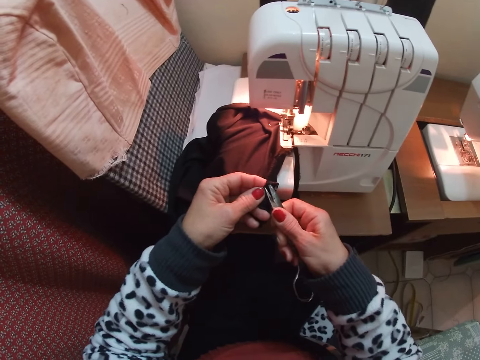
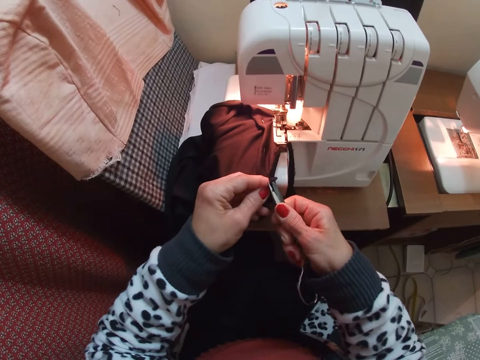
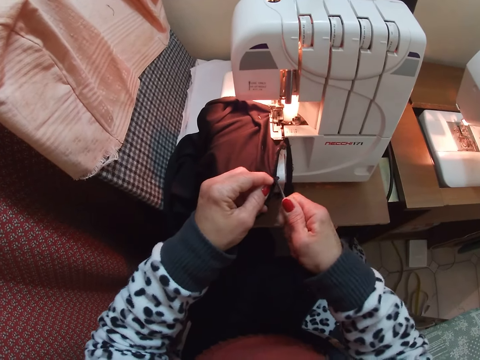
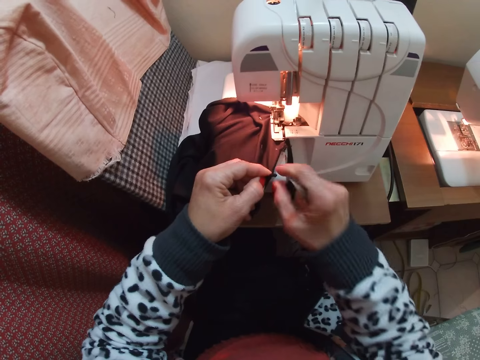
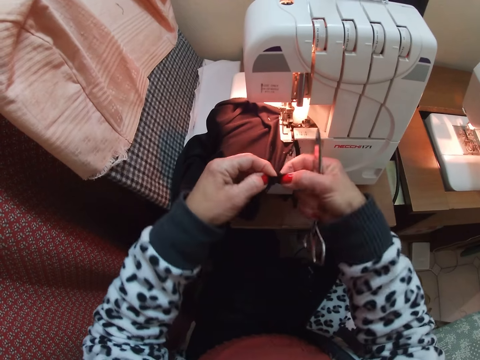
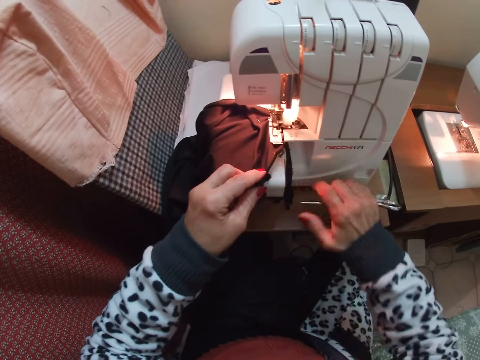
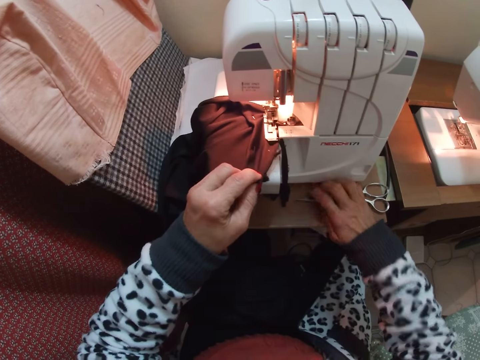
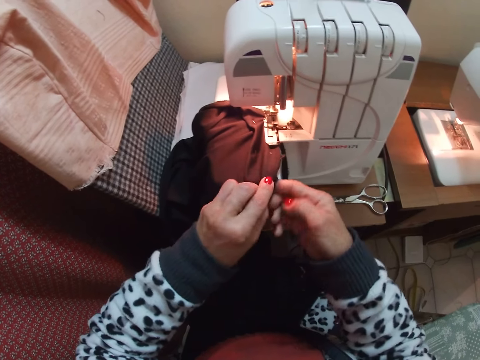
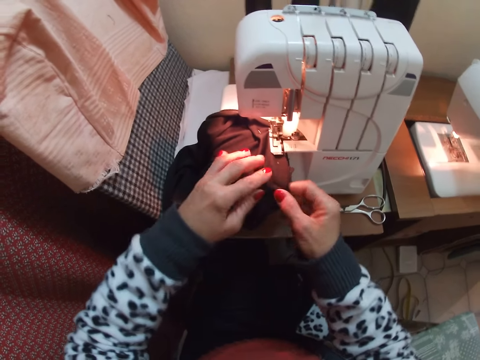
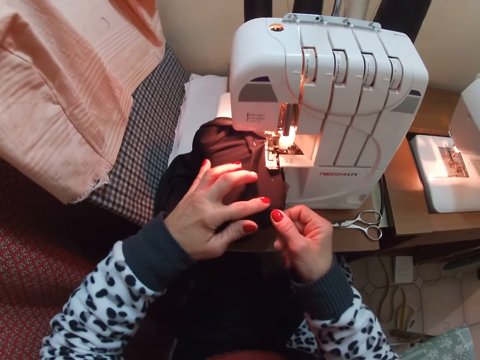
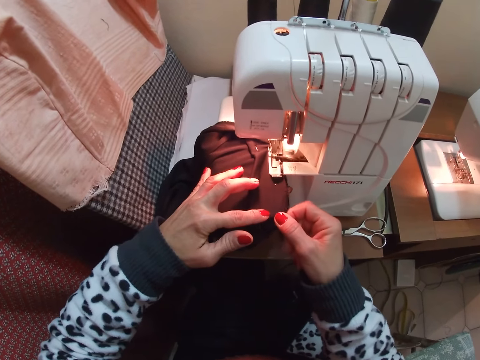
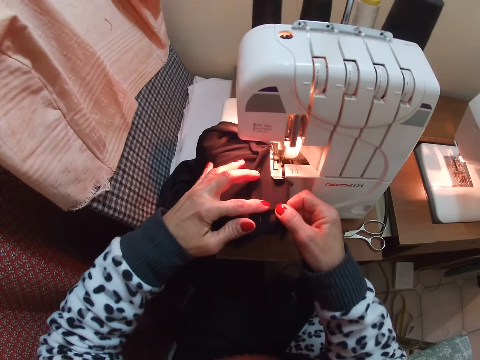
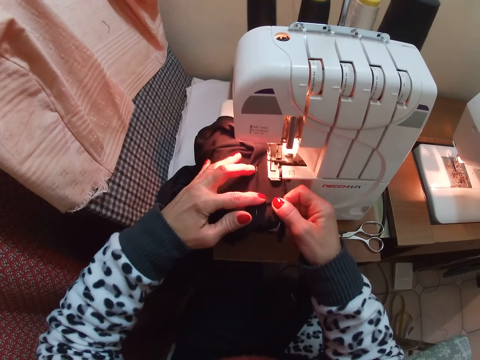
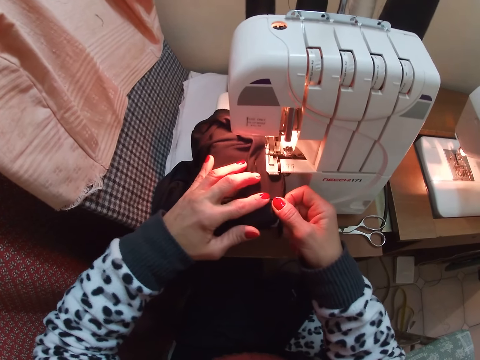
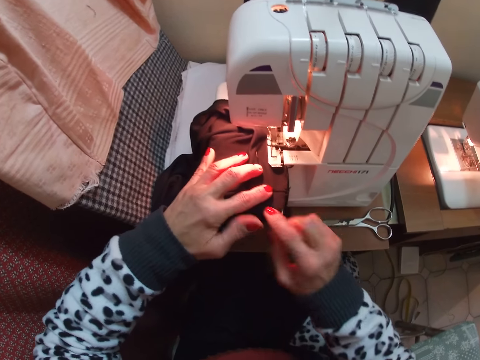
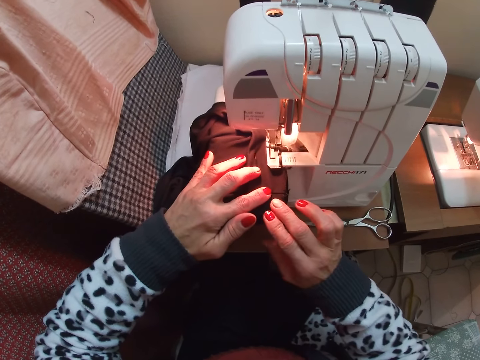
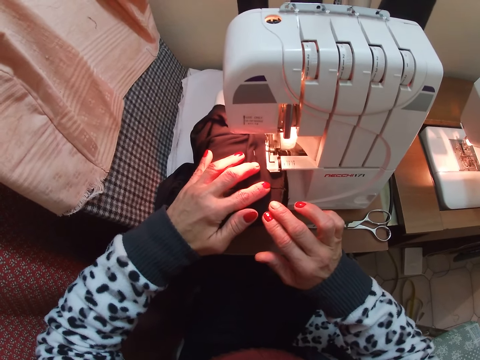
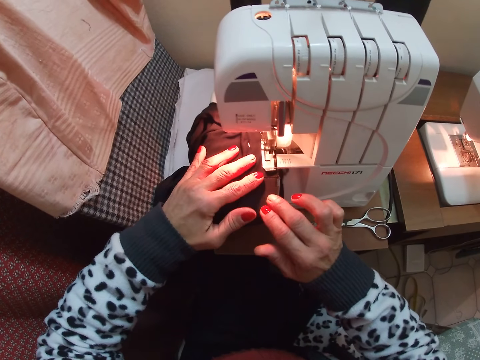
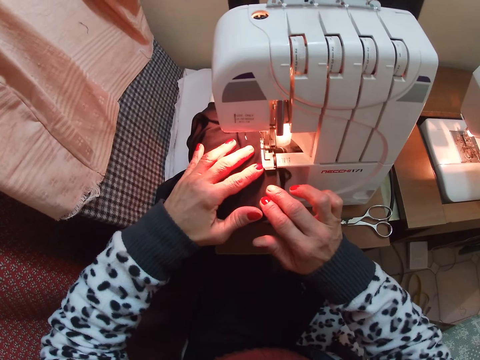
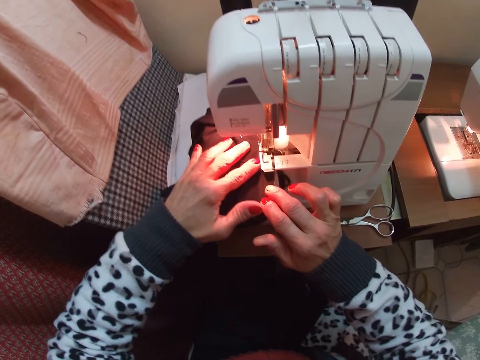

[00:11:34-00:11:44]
The camera wearer cuts the material or threads with the scissors. They drop the scissors on the table. They adjust the garment and sew the garment.

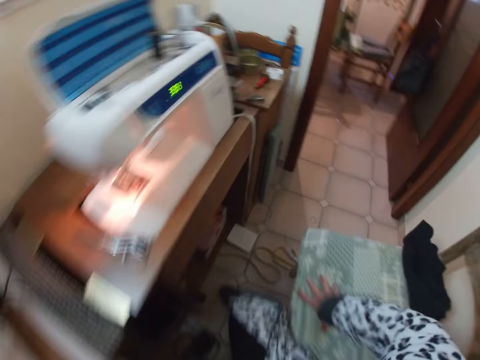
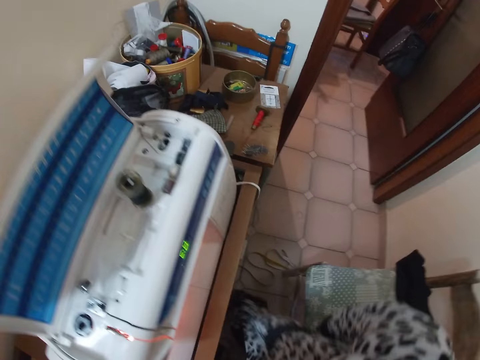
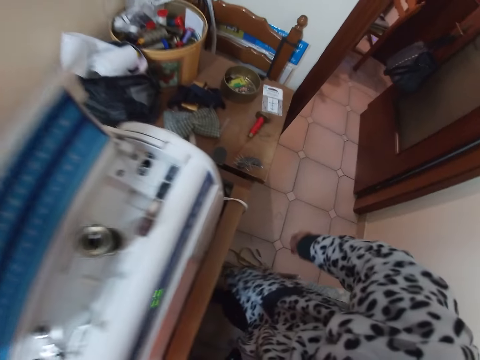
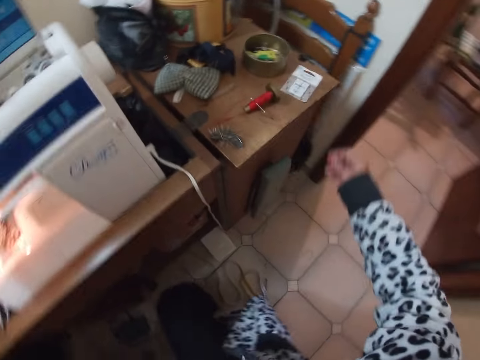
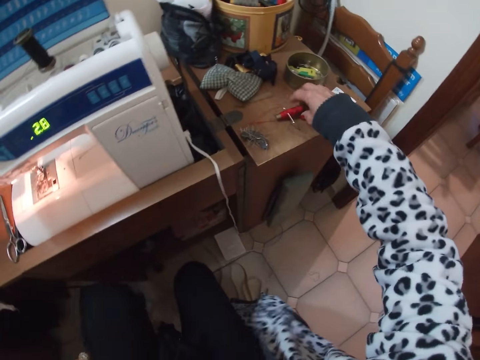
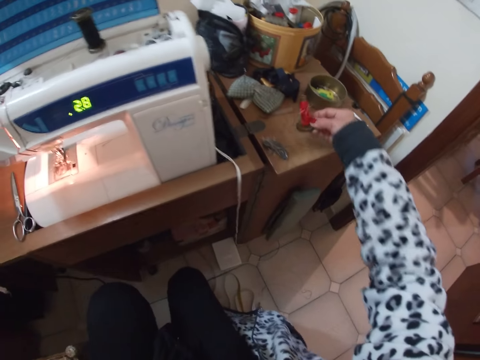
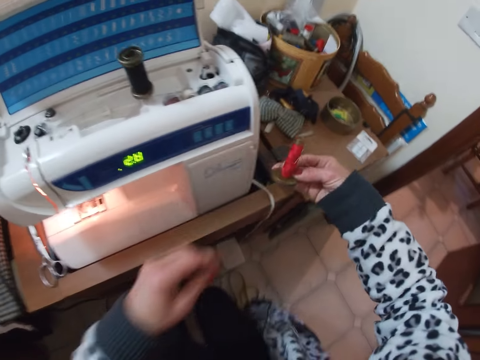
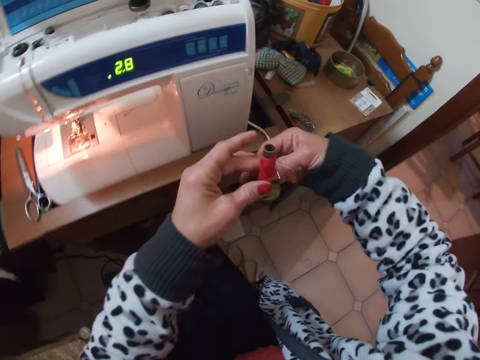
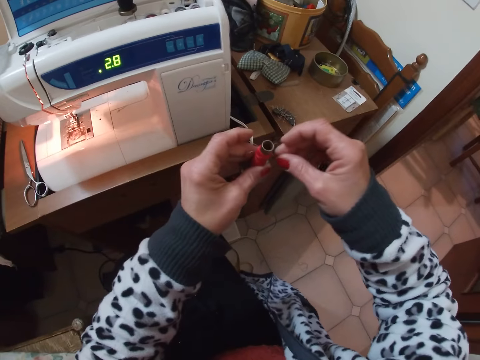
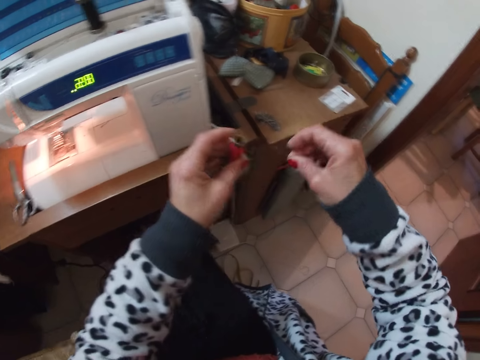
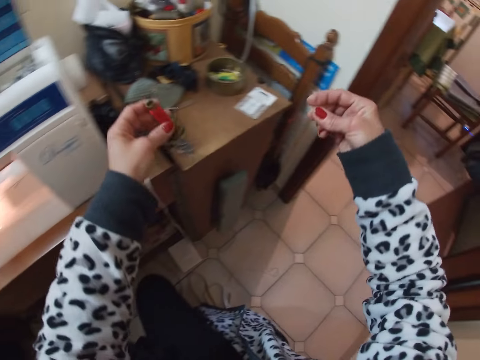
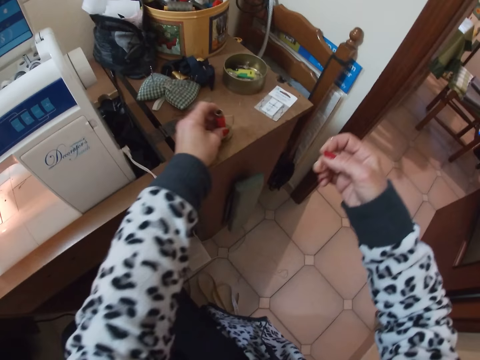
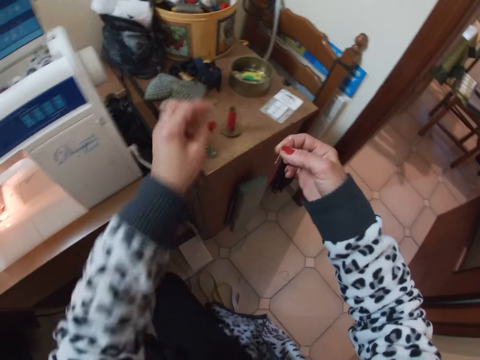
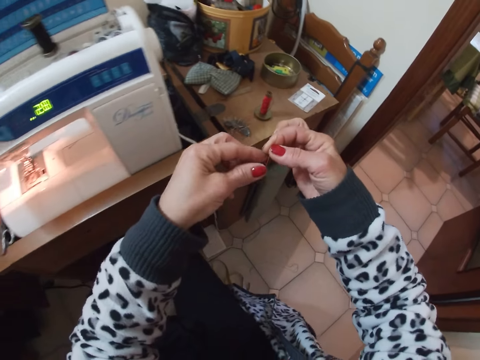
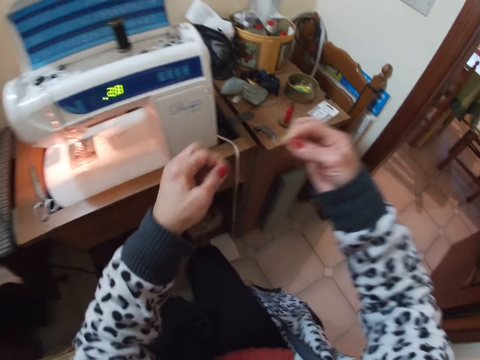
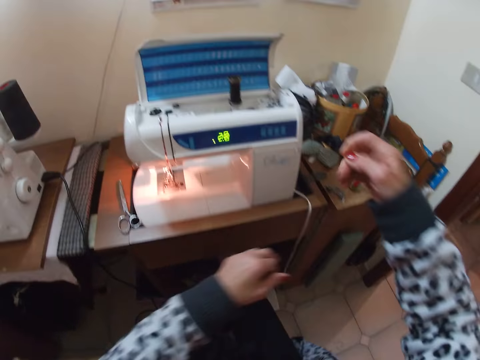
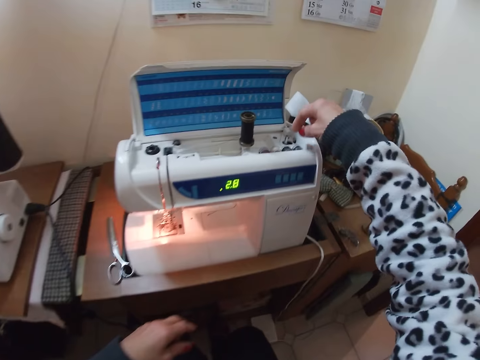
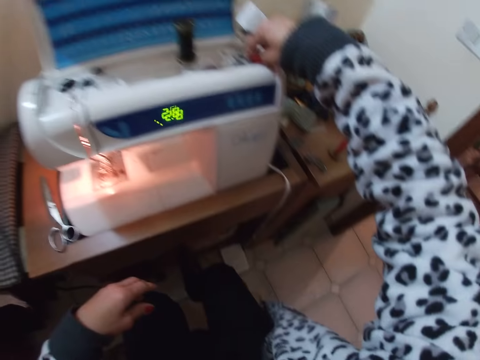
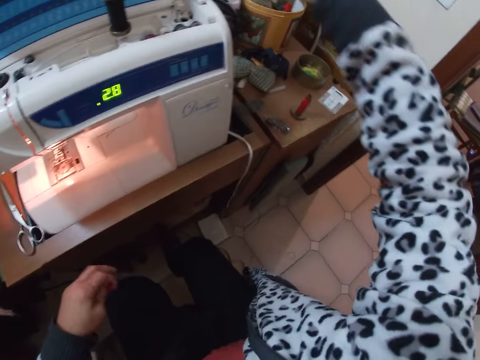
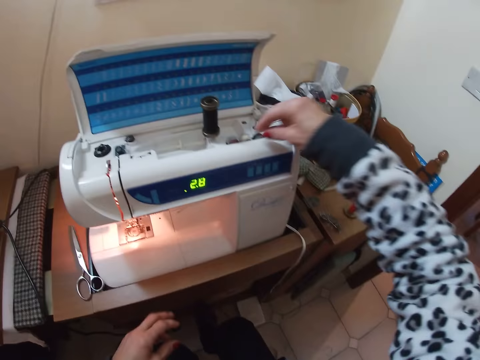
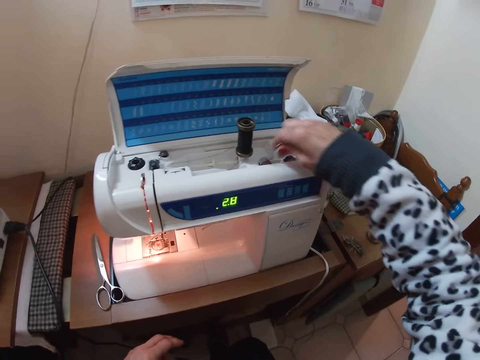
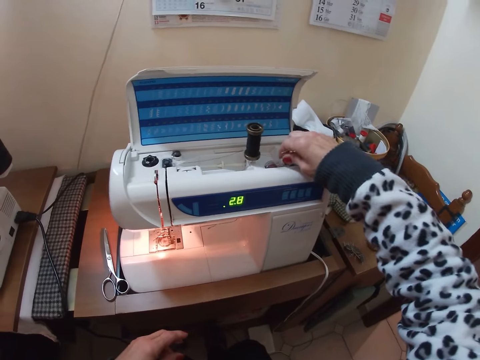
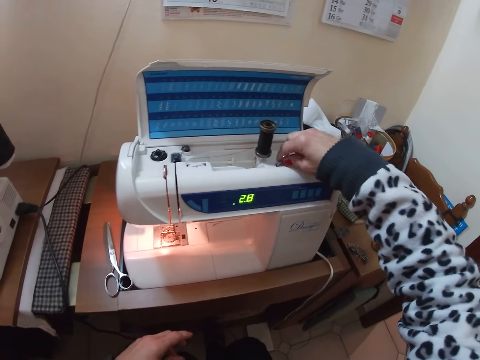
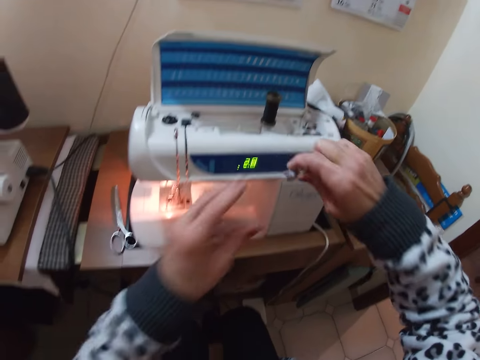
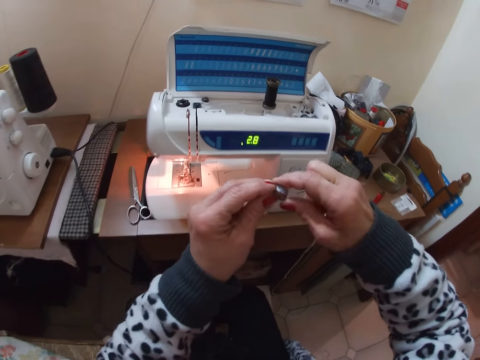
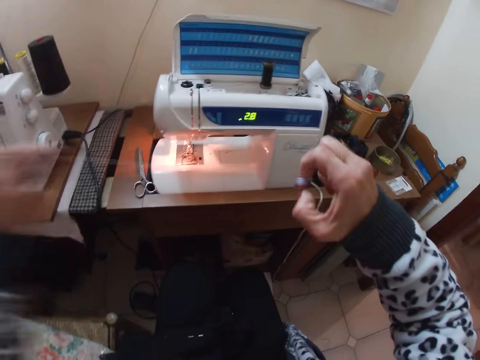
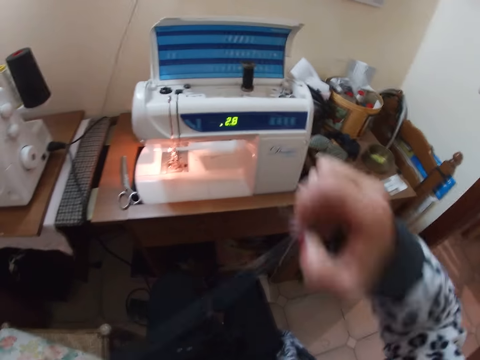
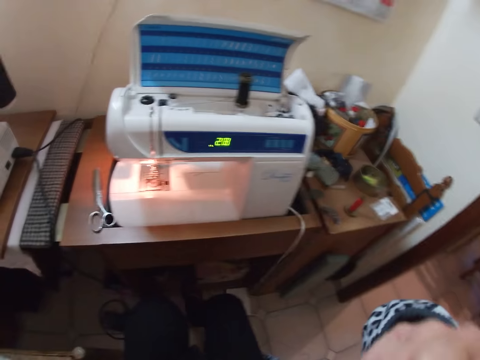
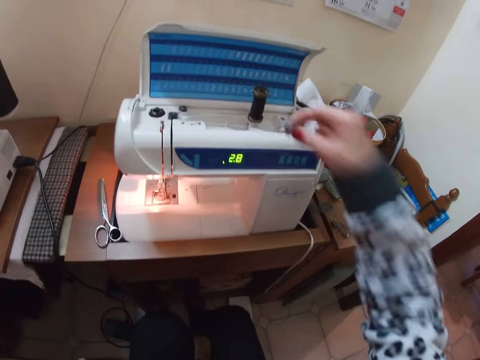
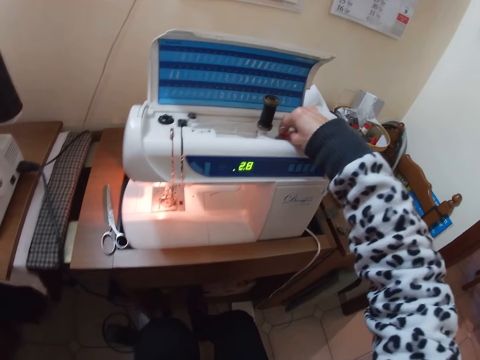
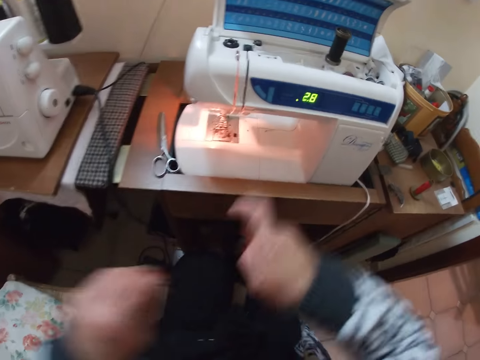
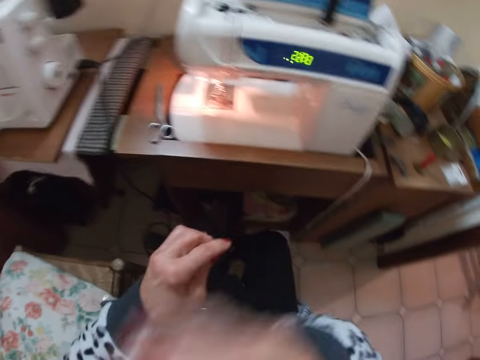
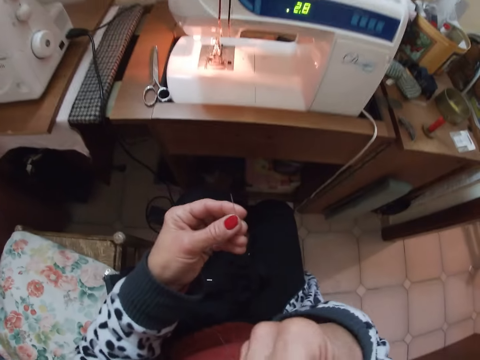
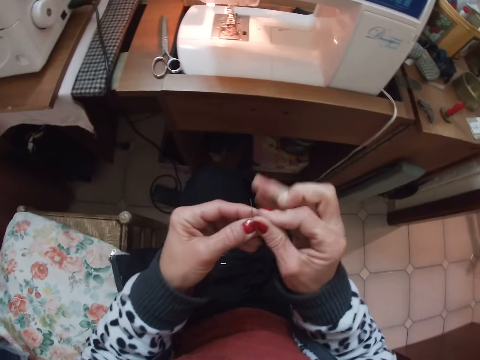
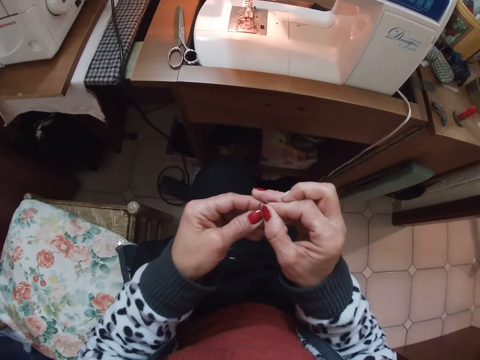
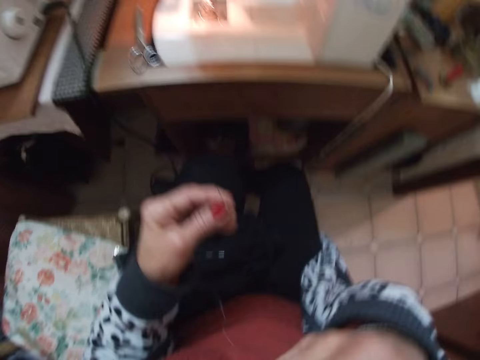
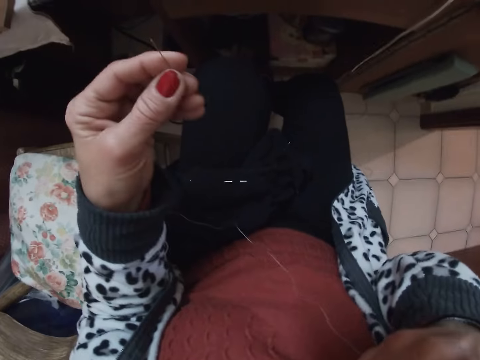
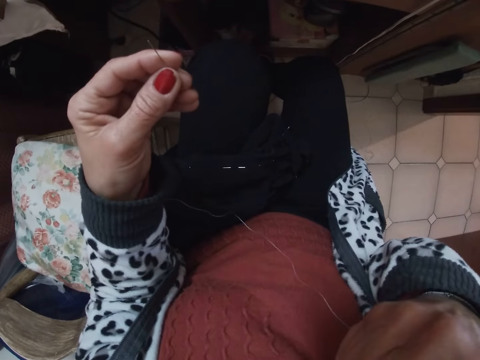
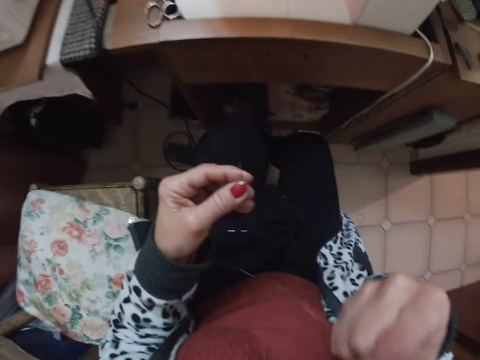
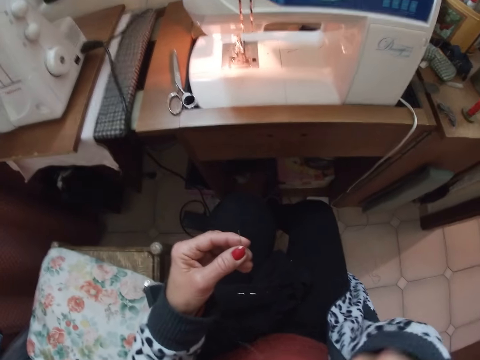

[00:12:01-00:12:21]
The camera wearer moves to another chair in the room, stands, and sits. They pick the needle and thread from the table. They pull the needle. They place the thread on the table. They pull the thread. They pick the thread or bobbin from the sewing machine. They pick the bobbin again. They place the bobbin on the sewing machine. They pull the thread. They cut the thread. They place the bobbin on the sewing machine. They run the thread through the needle. They bite the thread.
